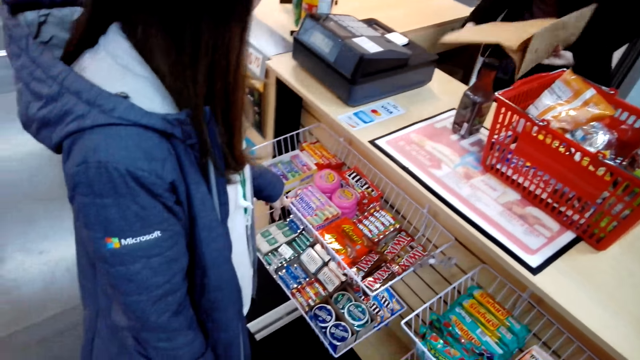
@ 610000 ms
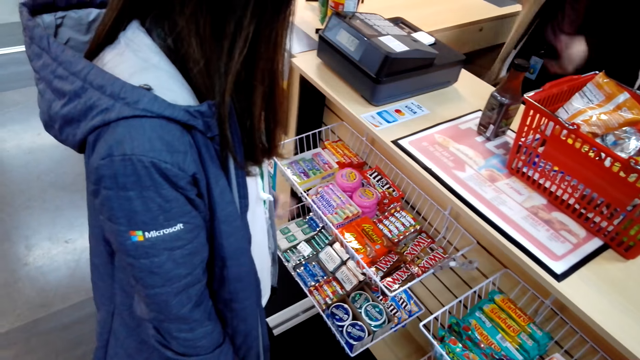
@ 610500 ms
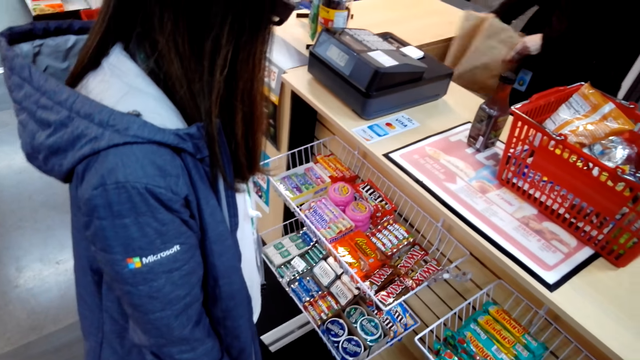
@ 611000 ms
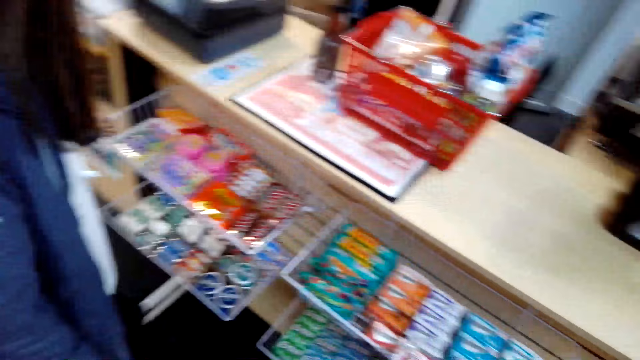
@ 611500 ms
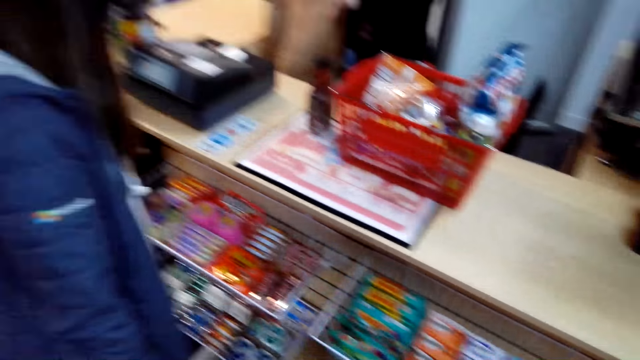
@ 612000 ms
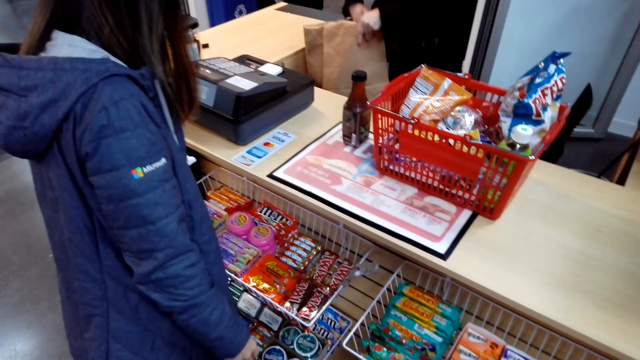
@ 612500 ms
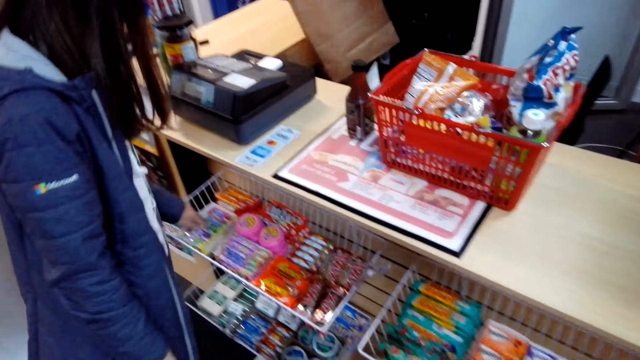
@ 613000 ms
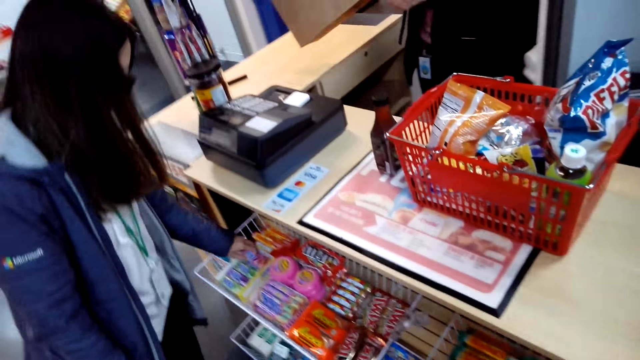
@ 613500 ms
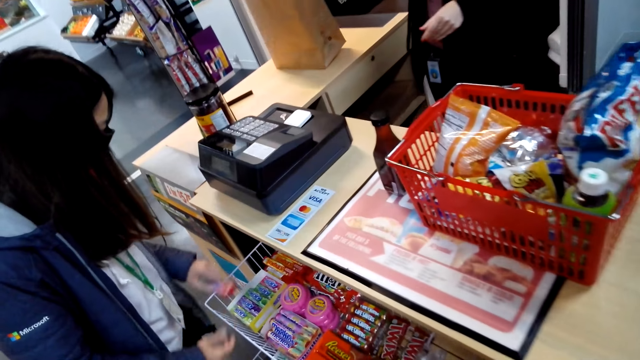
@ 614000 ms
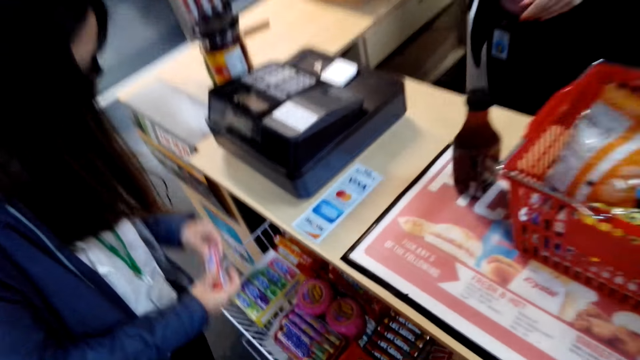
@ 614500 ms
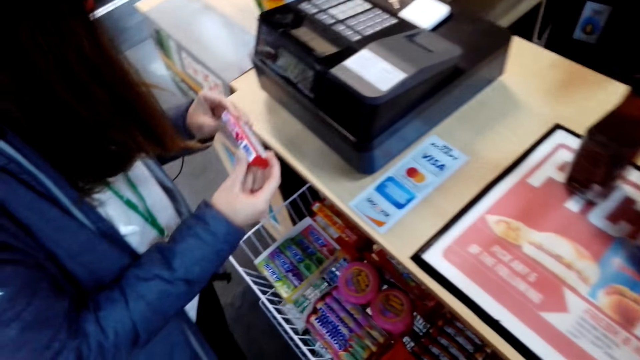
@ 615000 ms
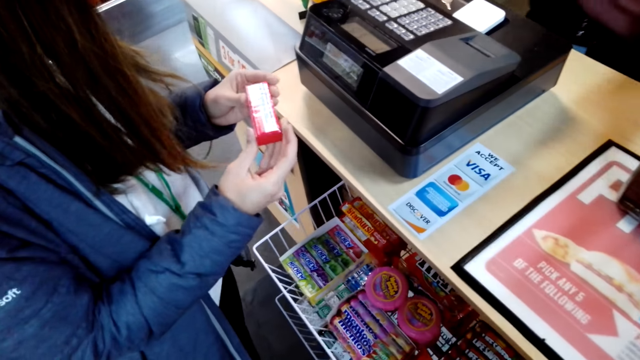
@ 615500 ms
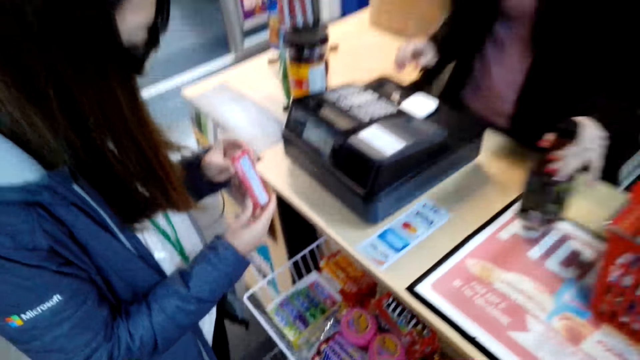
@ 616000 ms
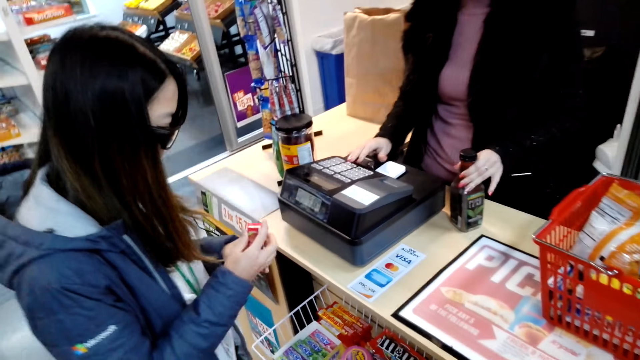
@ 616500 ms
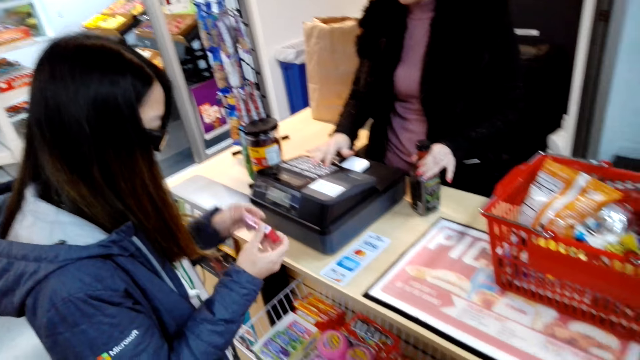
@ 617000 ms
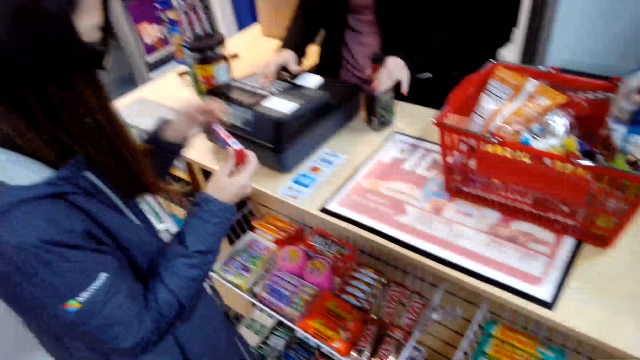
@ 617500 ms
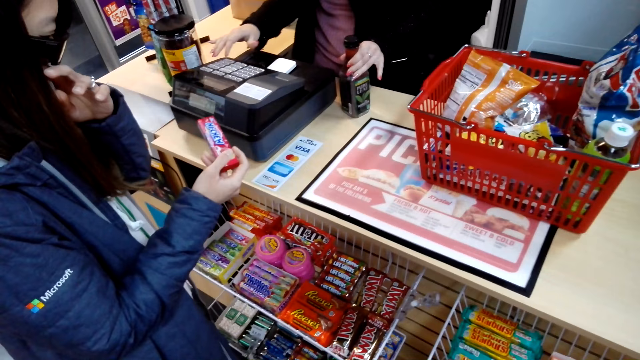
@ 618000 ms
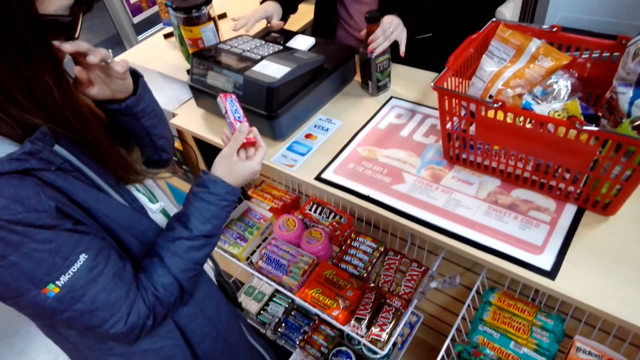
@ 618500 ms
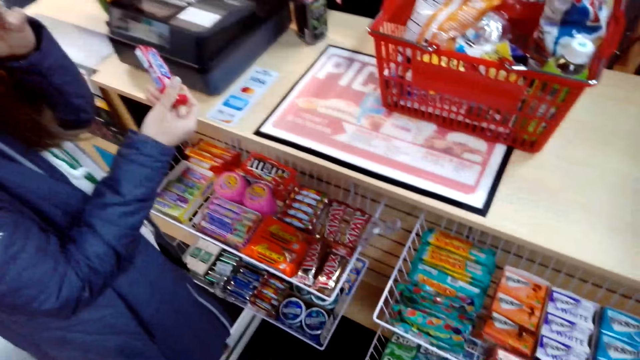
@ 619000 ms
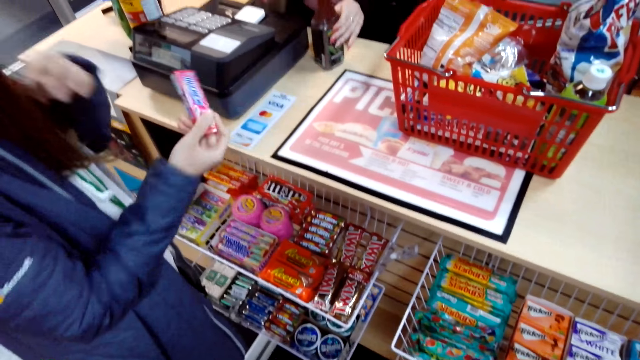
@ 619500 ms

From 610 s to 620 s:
A lady takes a carrier bag under the desk and opens up the carrier bag. Another lady touches items besides the desk, takes an item and holds up the item. The first lady holds the bottle on the desk. A cashier bills the items. The first lady dials the cash register. The other lady looks at the item in hand.

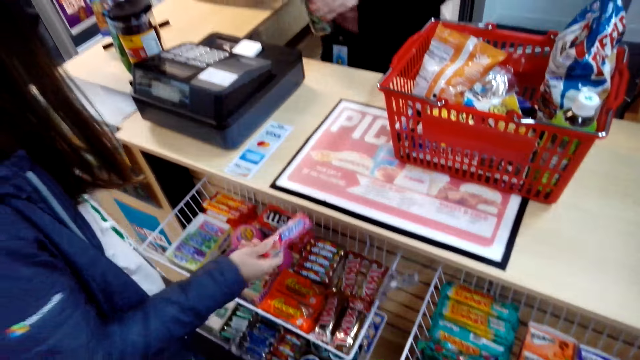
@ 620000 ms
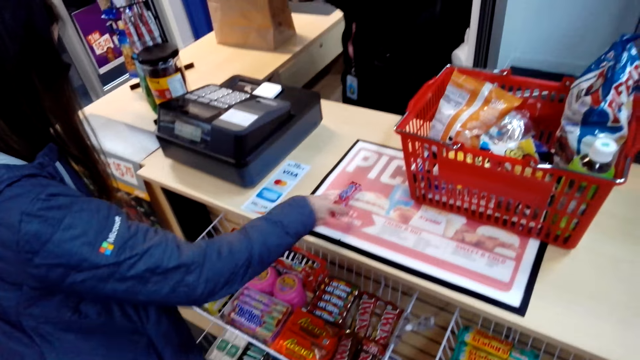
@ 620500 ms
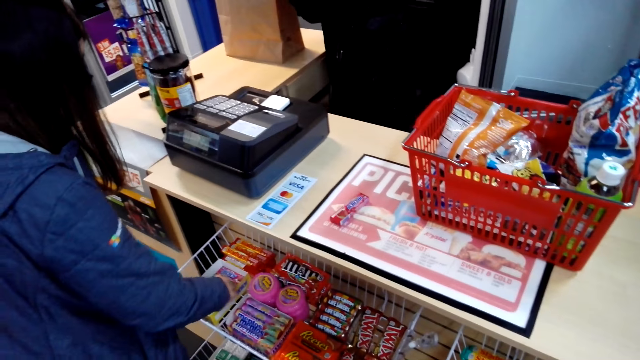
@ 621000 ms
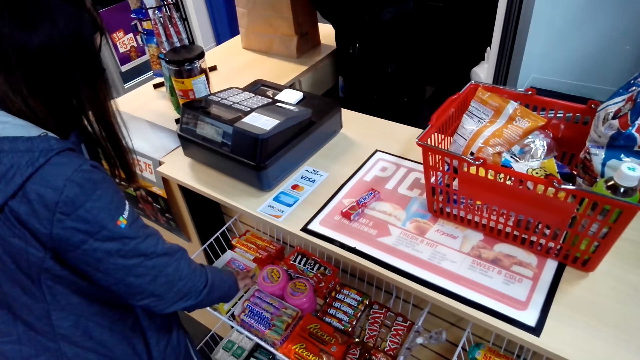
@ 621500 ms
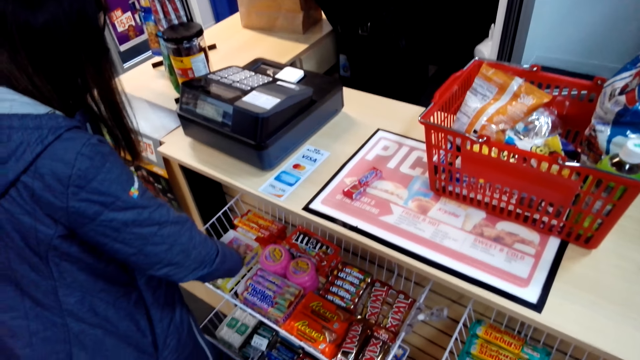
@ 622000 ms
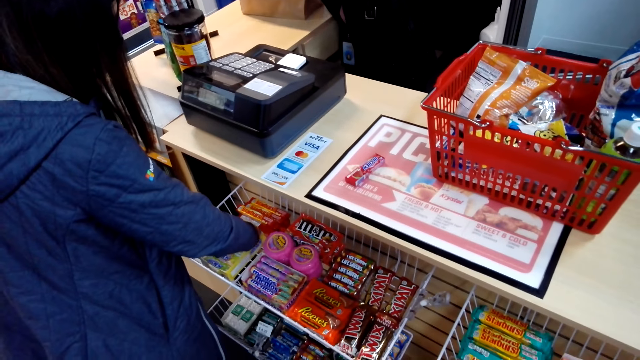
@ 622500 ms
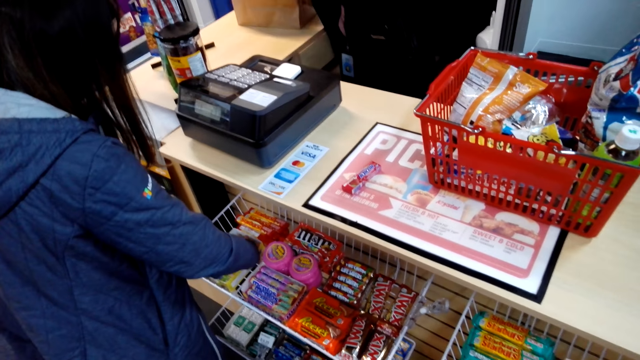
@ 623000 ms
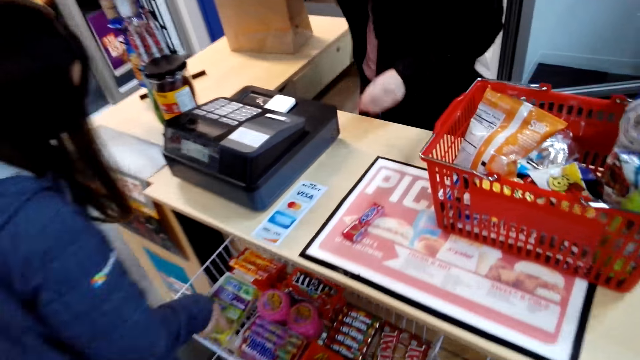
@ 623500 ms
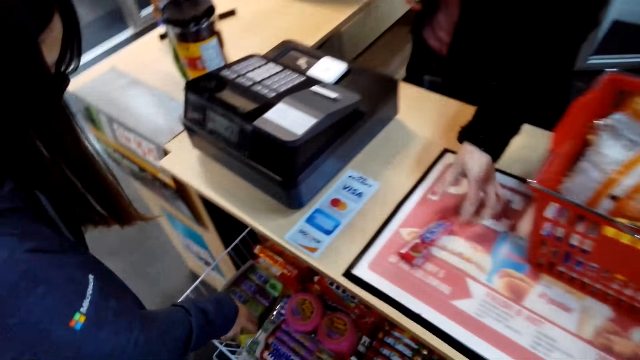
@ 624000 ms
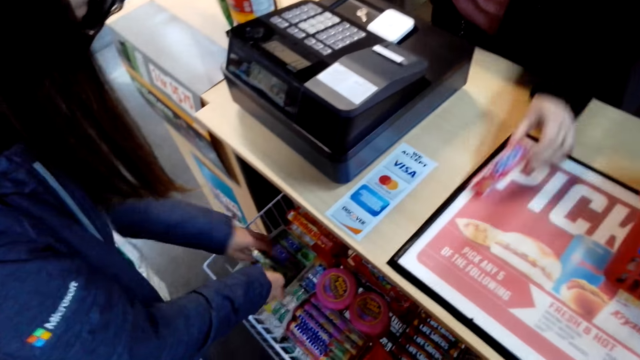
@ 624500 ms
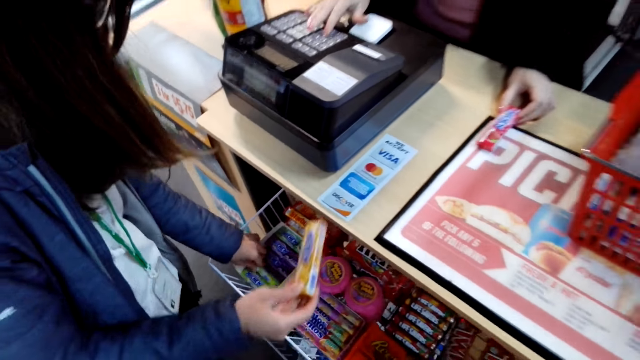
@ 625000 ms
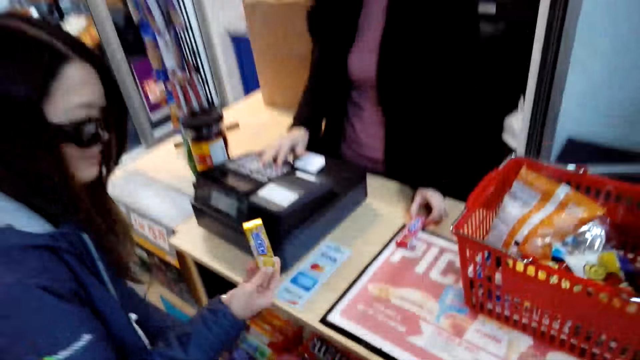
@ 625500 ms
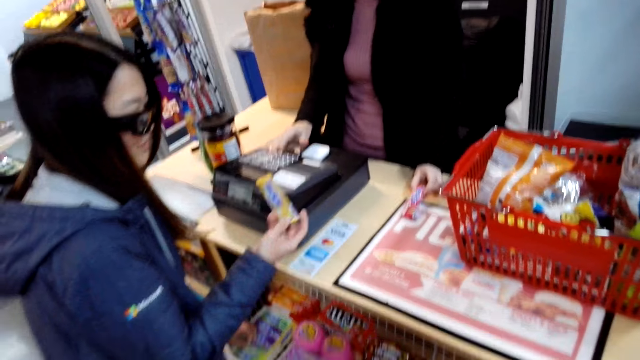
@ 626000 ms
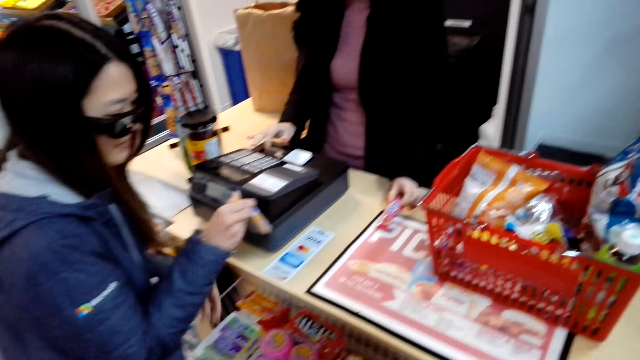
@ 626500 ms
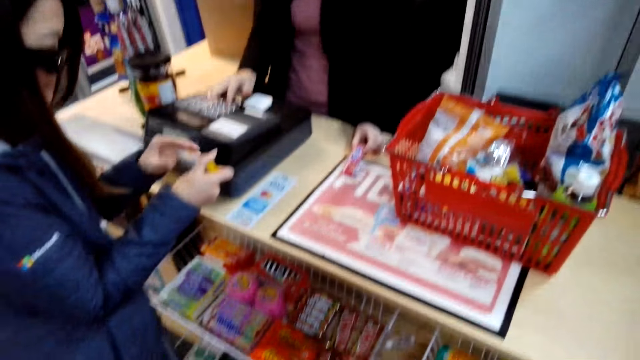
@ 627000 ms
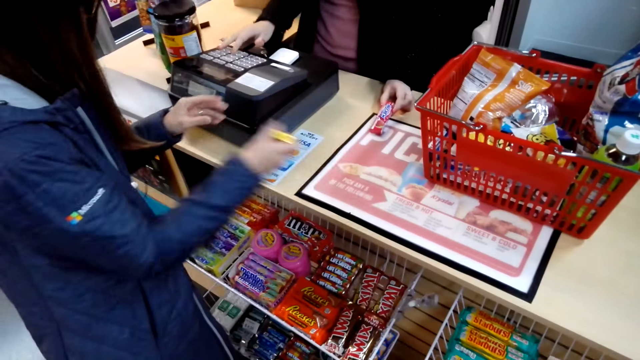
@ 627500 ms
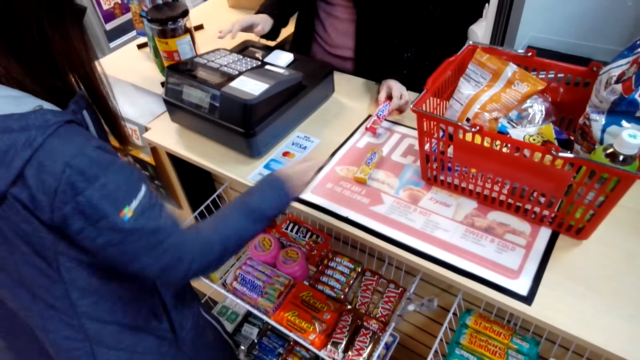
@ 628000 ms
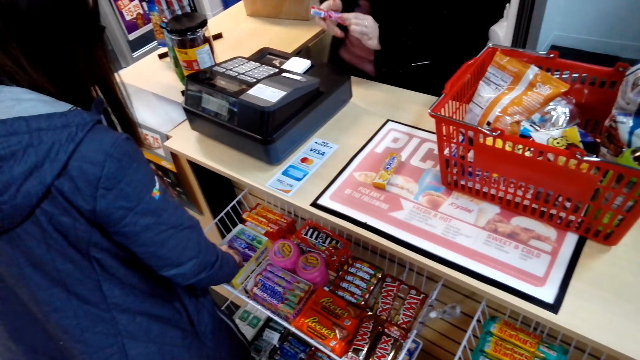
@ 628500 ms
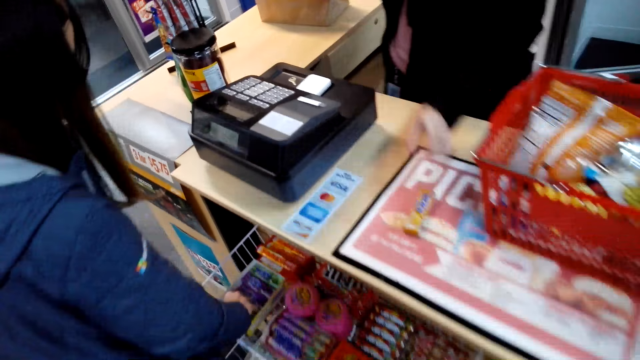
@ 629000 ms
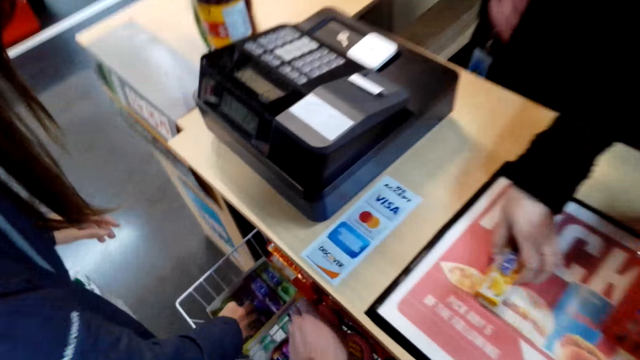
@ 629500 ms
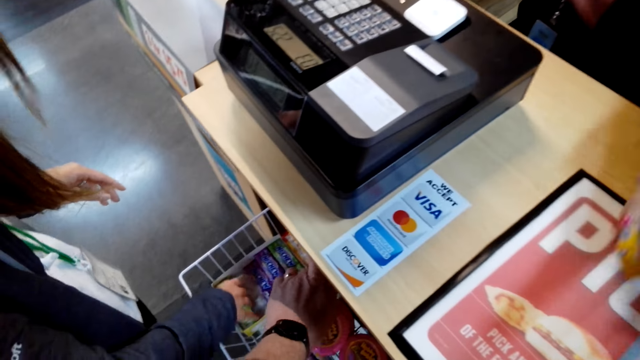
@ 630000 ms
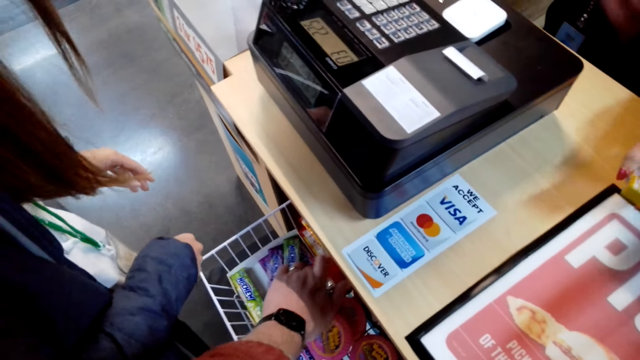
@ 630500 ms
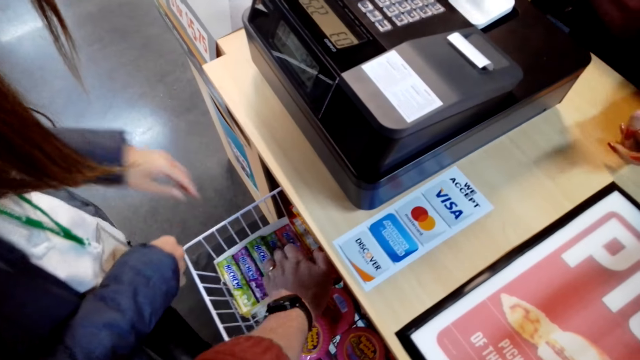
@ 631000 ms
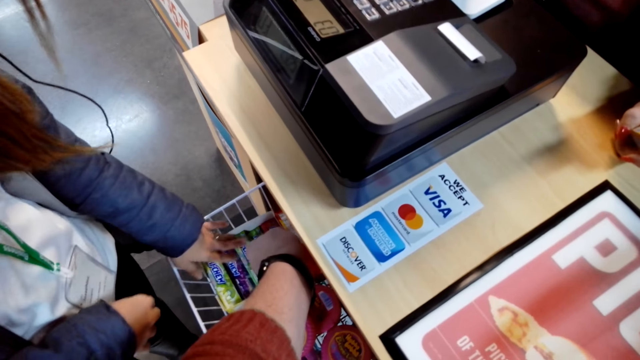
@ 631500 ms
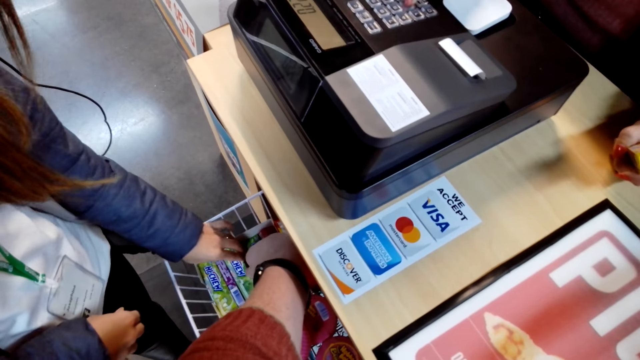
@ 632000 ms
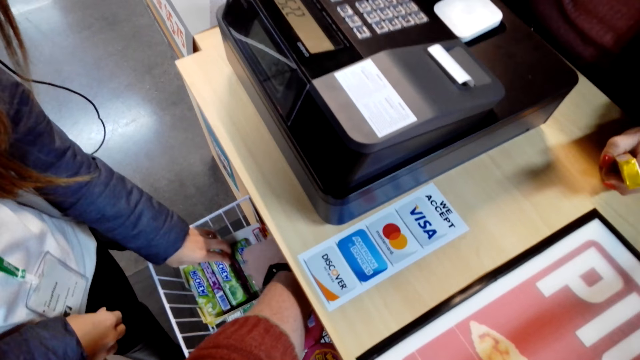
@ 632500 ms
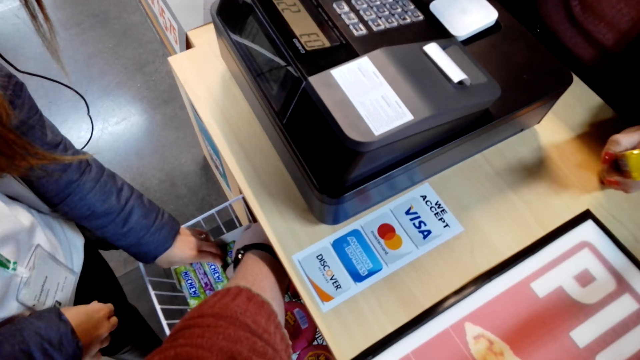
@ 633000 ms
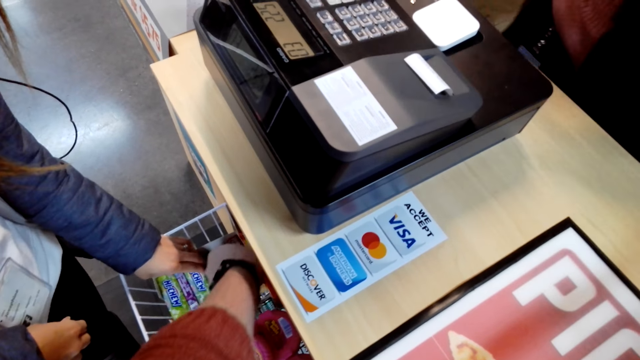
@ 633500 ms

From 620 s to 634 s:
A lady takes the bottle from the desk. Another lady drops the item on the desk. The first lady puts the bottle inside the carrier bag. The other lady touches items in a rack. The first lady takes the item from the desk. The other lady takes an item from the rack and holds up the item. The first lady holds the item on the desk. The other lady touches the item in hand. The first lady dials the cash register. The other lady puts an item on the desk. The first lady hands the item to her right hand and puts the item in the carrier bag. The other lady touches items in the rack. The first lady takes an item from the desk. The camera wearer touches items in the rack. They pick up a packet of gums from the shelf. The first lady dials the cash register.
